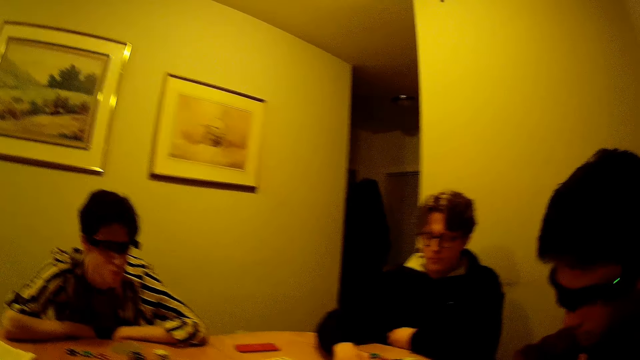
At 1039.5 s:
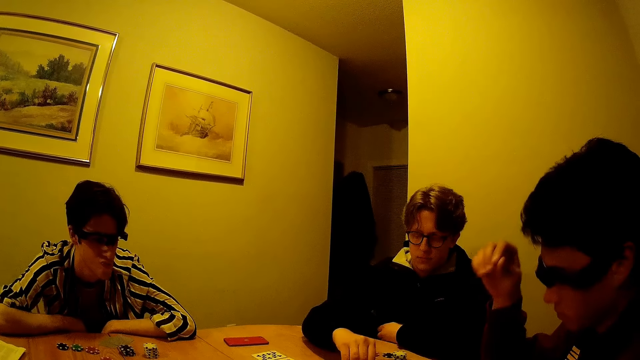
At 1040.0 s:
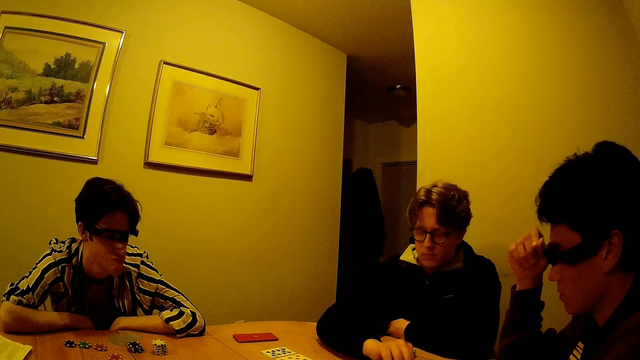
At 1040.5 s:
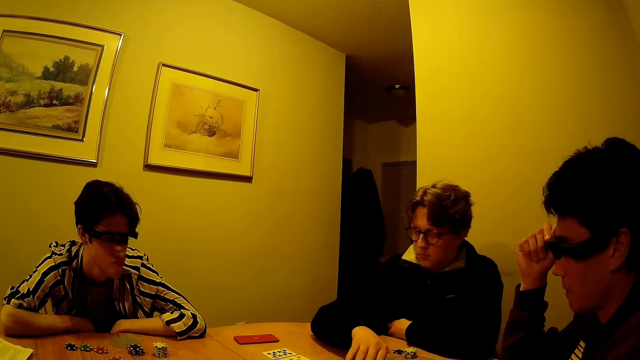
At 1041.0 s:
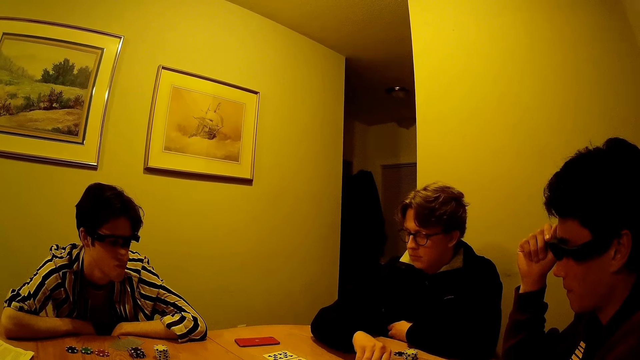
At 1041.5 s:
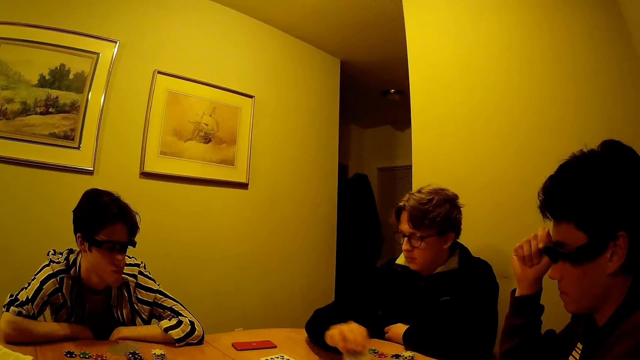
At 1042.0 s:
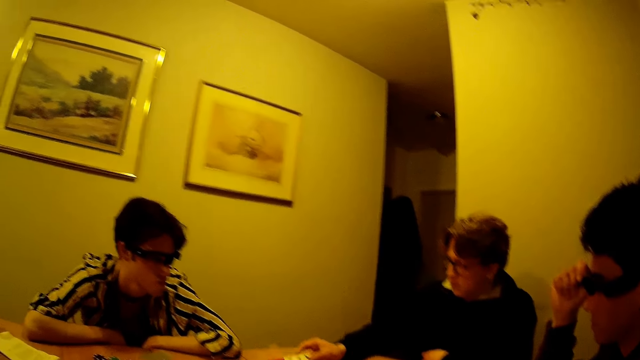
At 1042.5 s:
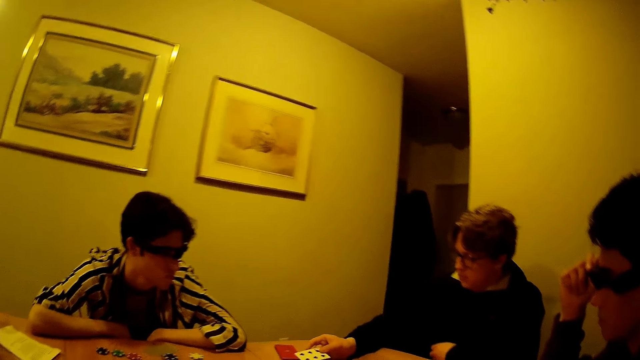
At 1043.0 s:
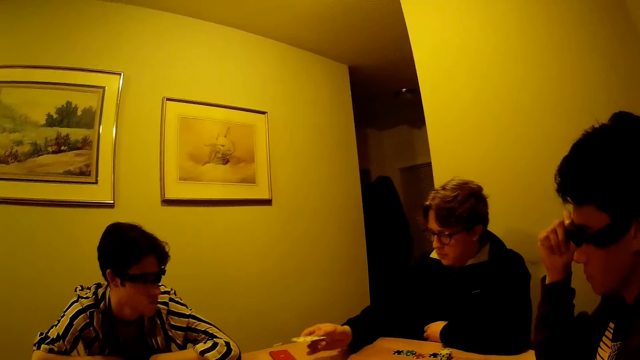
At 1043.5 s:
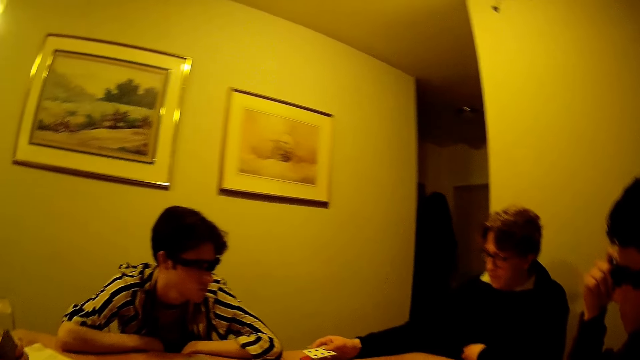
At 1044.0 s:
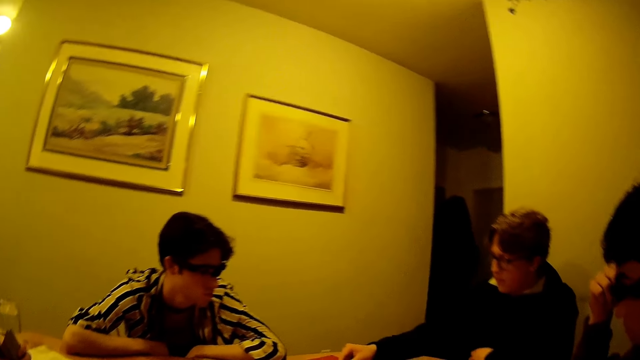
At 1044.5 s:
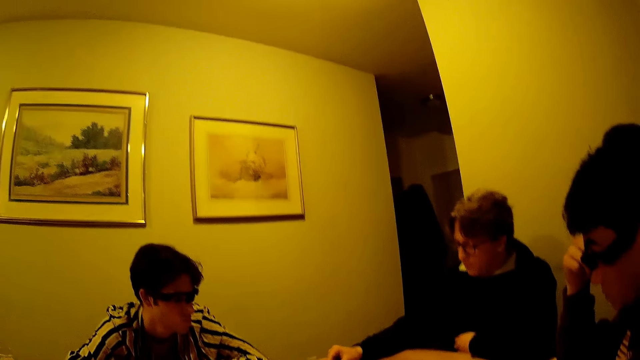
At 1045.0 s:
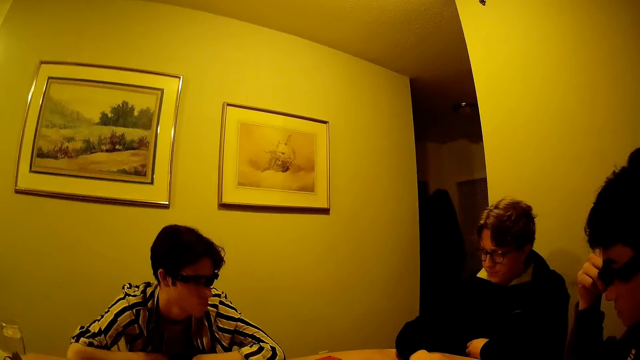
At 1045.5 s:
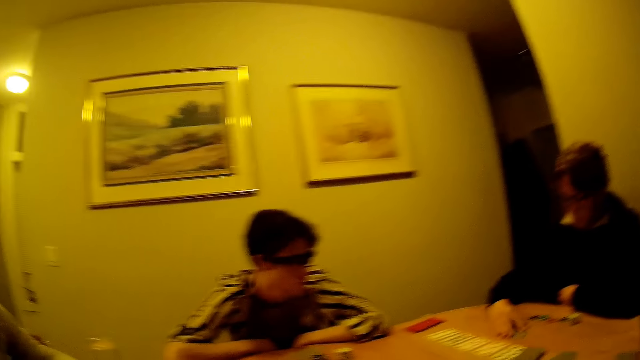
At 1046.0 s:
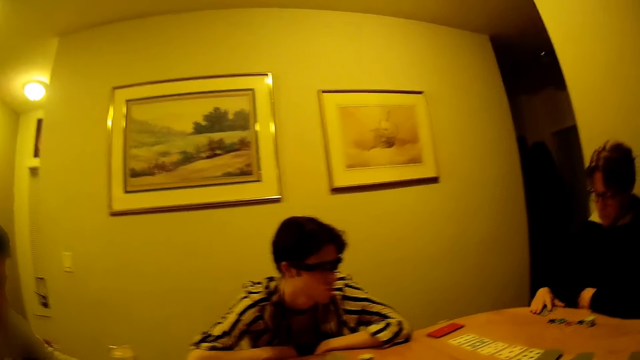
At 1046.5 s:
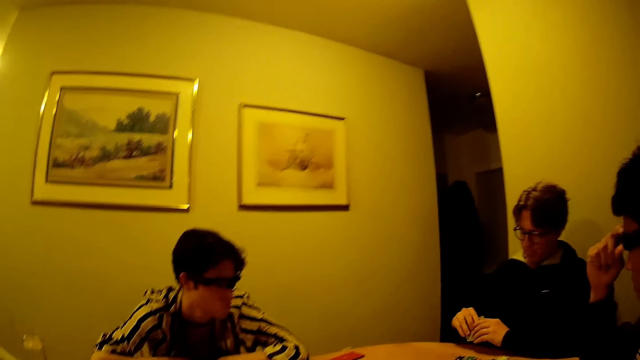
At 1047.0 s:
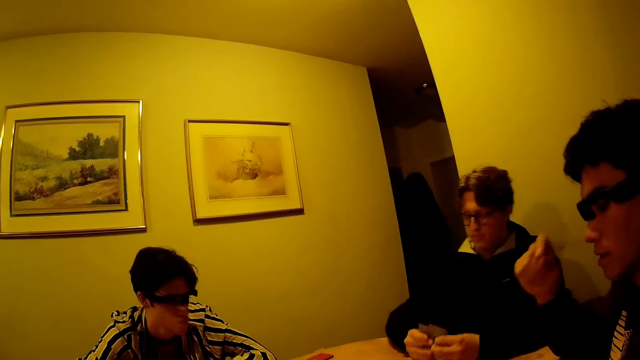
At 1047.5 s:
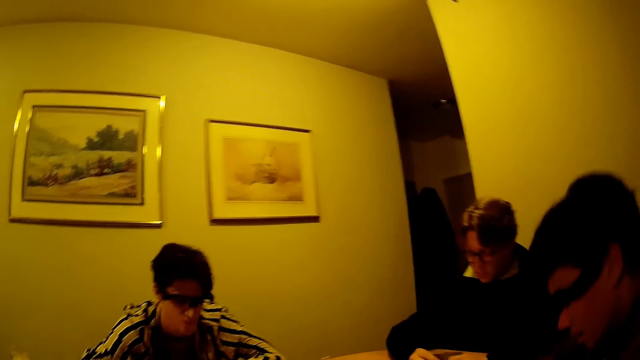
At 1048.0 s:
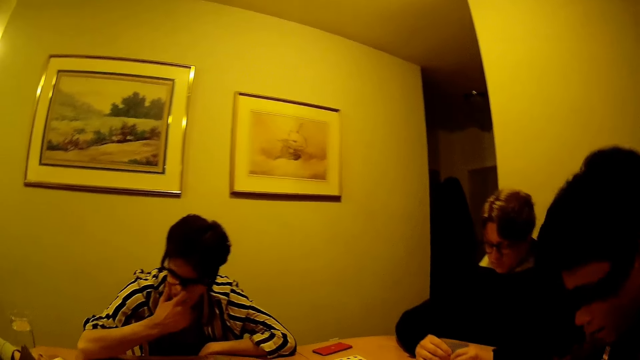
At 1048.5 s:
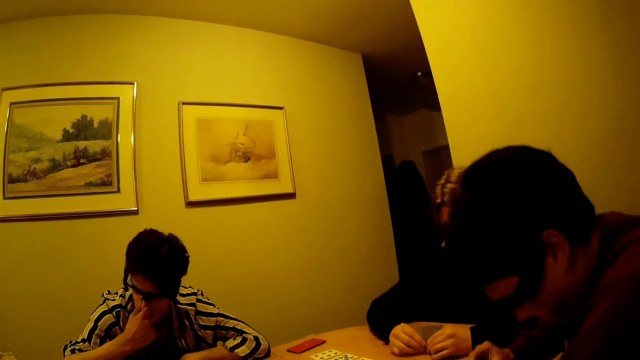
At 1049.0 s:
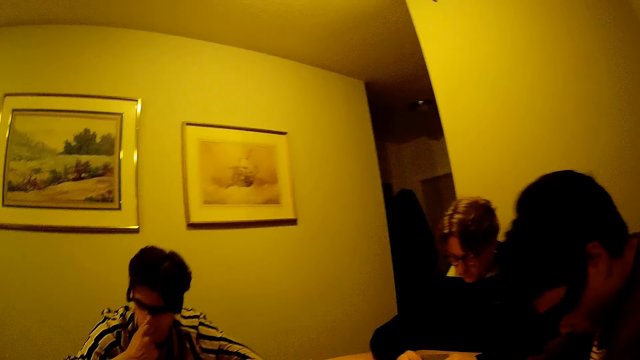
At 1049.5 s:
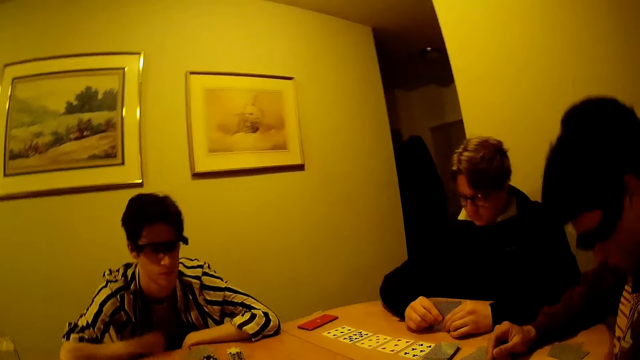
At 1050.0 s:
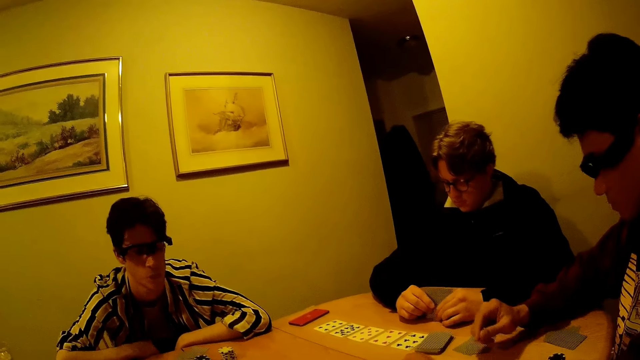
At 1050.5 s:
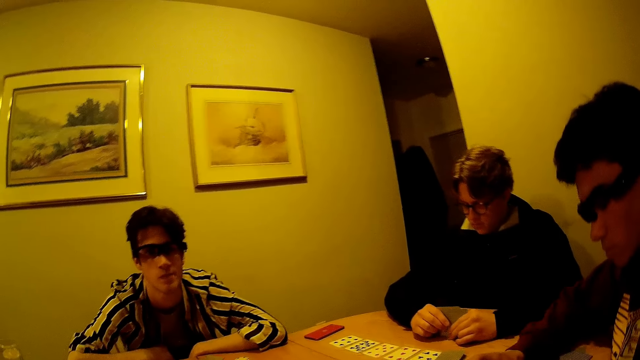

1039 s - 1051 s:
A man changes the position of a card with his right hand. The man picks up a set of cards on the table with his right hand. Another man holds the set of cards with both hands.

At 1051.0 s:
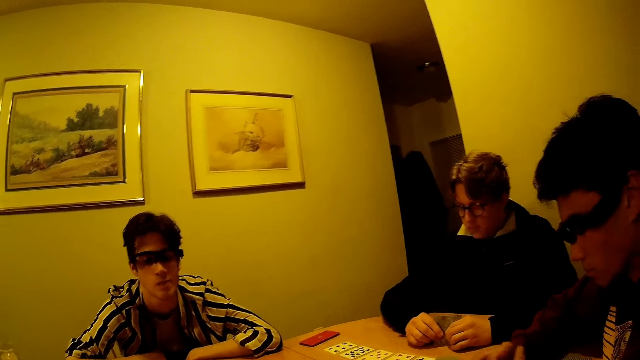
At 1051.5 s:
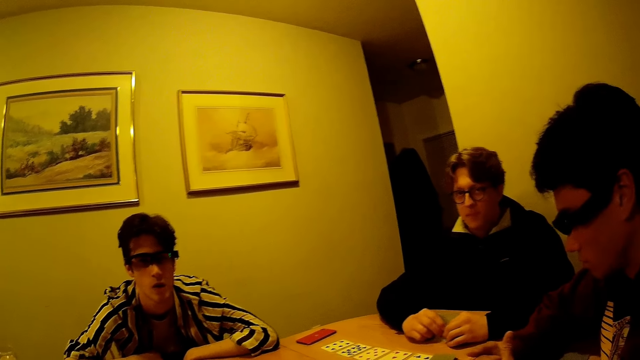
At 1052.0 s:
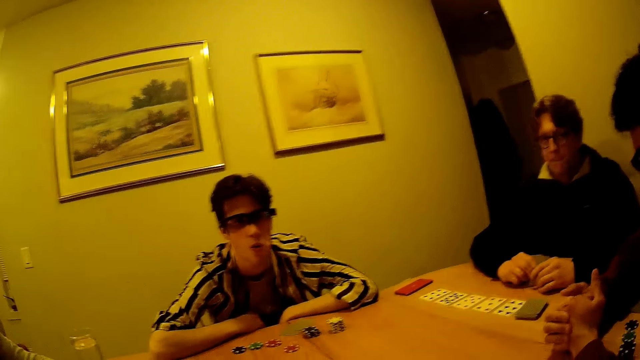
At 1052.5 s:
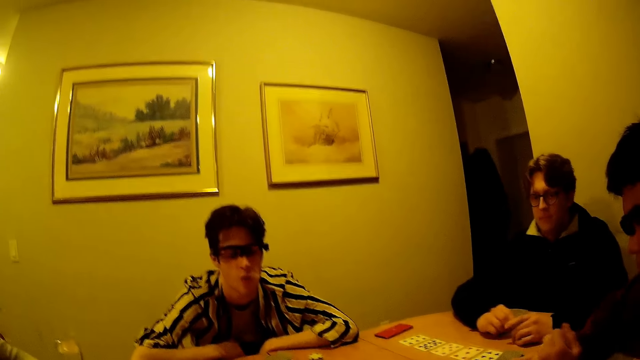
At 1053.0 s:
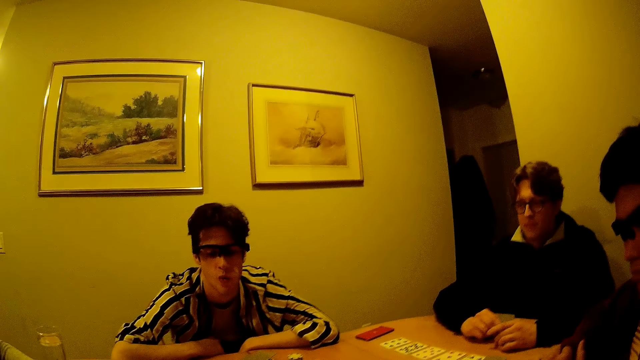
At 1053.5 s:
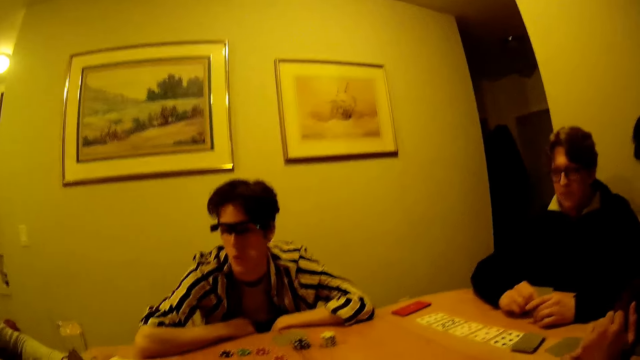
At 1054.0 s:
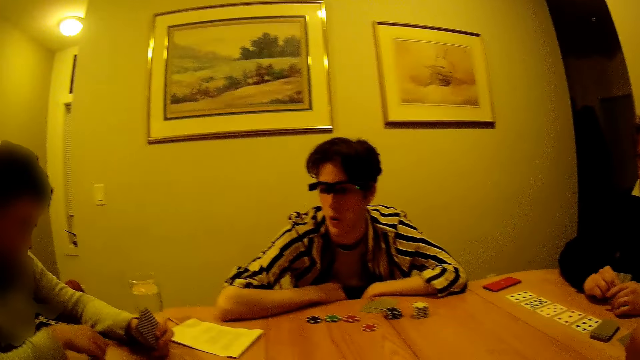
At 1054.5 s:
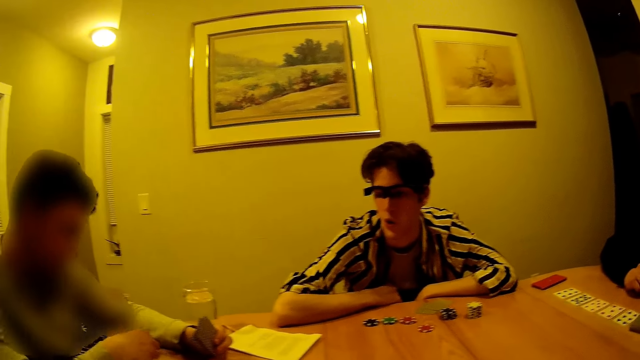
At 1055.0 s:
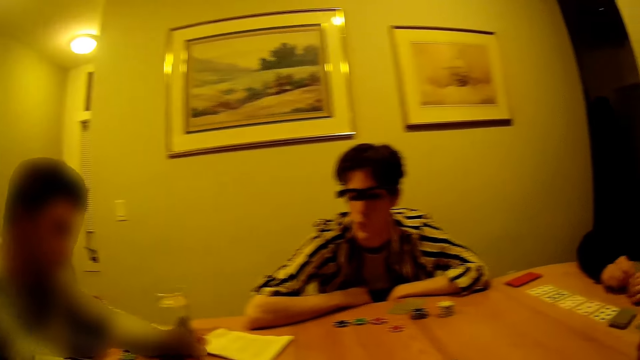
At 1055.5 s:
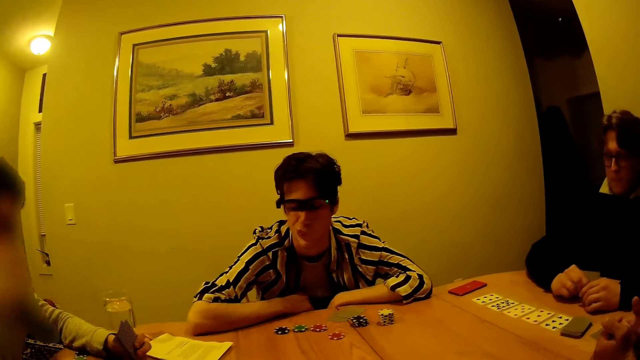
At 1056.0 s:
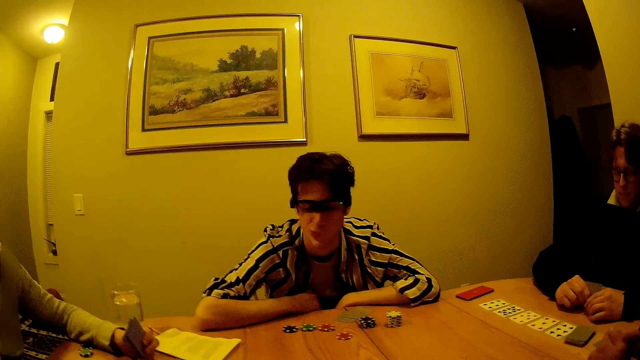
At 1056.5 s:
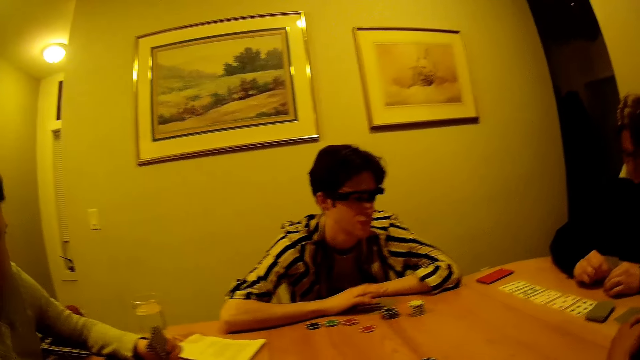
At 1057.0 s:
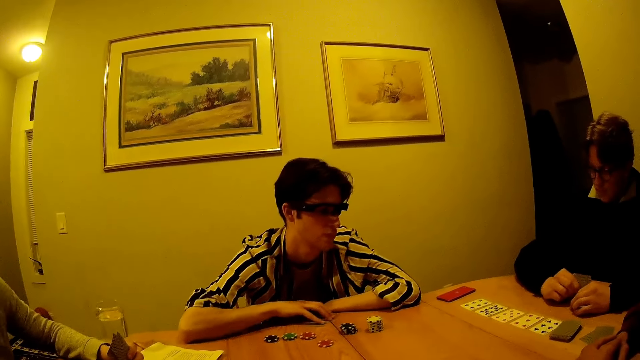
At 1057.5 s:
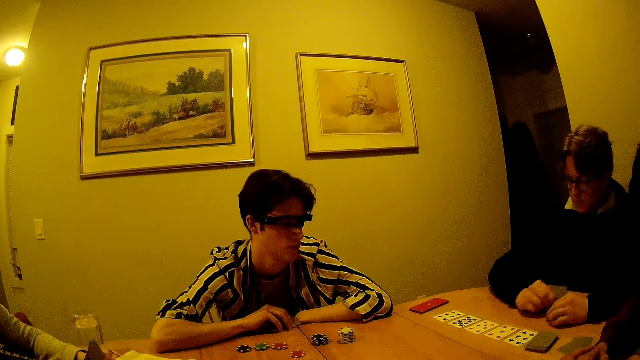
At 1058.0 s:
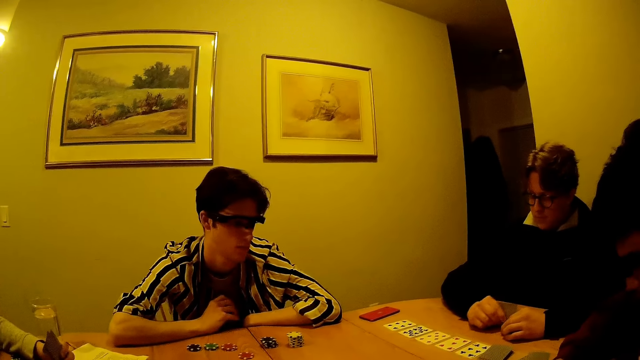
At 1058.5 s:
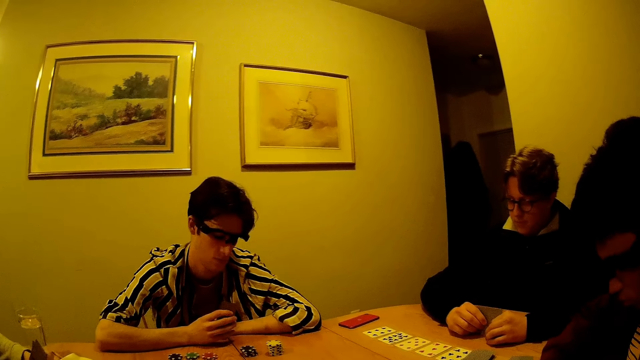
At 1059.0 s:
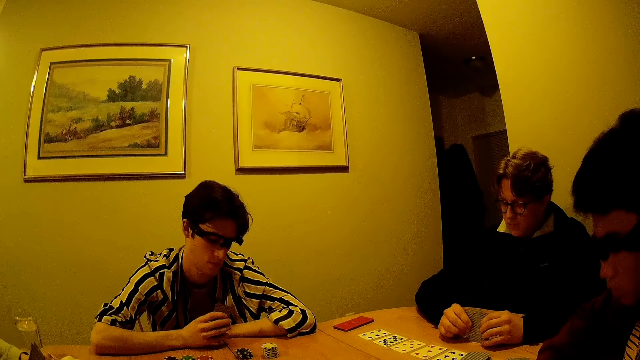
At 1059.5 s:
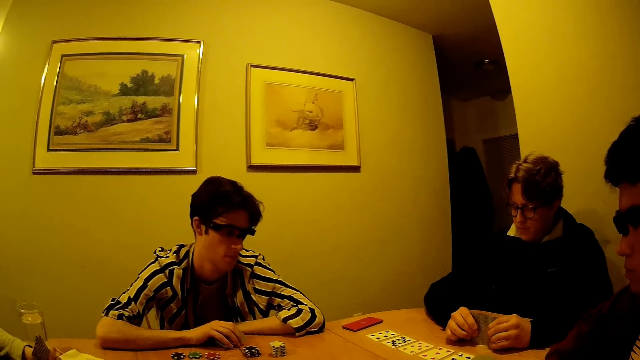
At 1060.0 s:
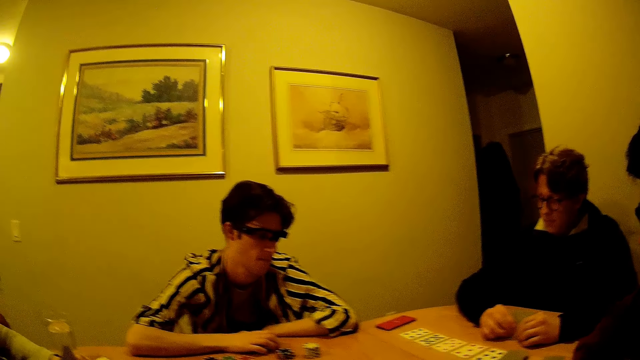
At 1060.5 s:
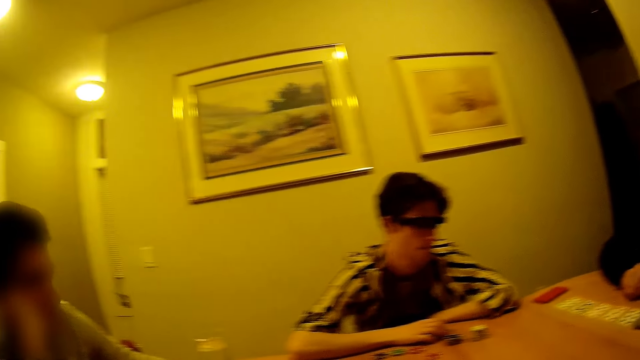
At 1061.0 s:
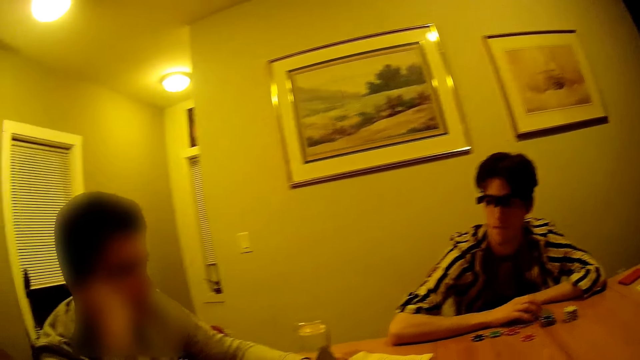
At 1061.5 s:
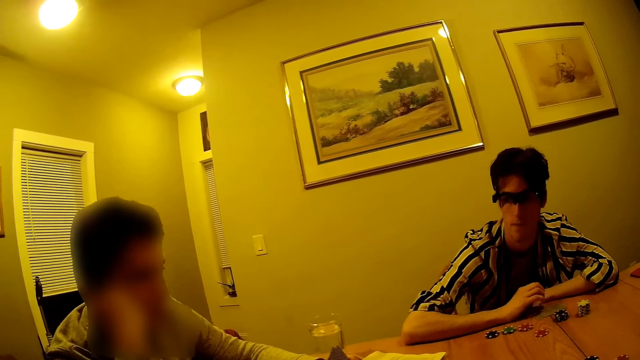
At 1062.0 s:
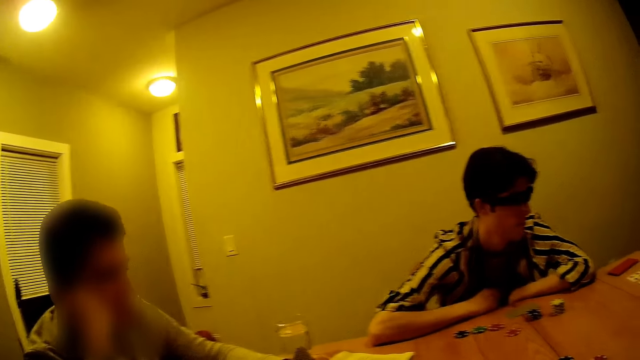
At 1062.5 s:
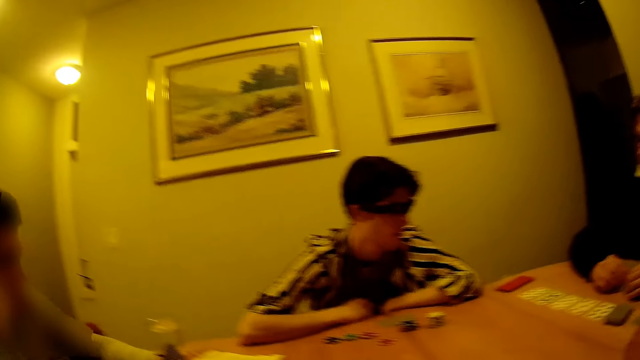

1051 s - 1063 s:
A man picks up a card on the table with his right hand and drops the card in his right hand on the table.
